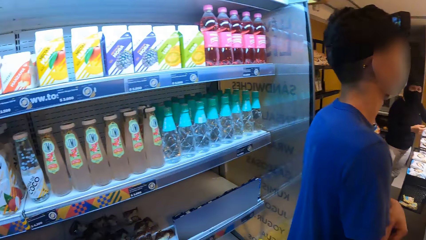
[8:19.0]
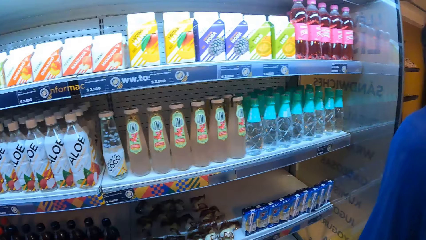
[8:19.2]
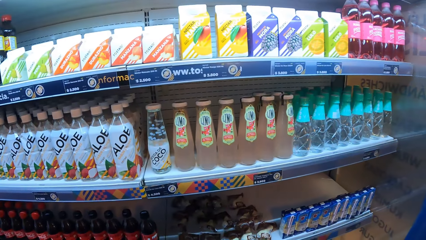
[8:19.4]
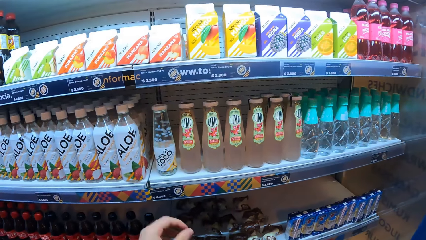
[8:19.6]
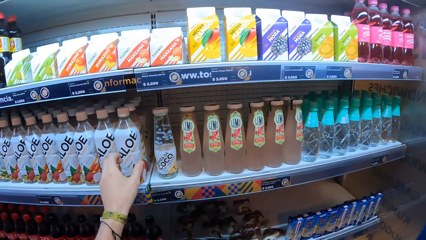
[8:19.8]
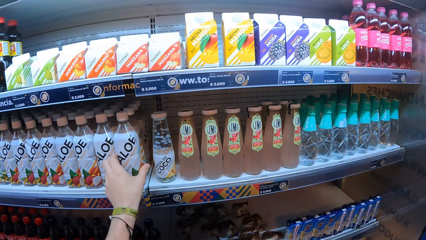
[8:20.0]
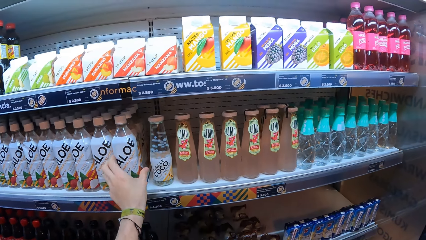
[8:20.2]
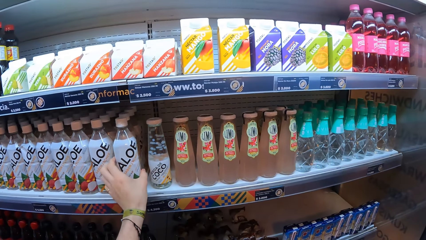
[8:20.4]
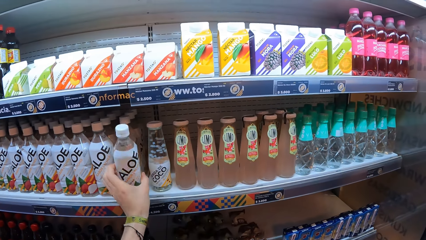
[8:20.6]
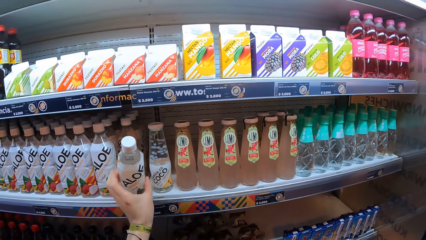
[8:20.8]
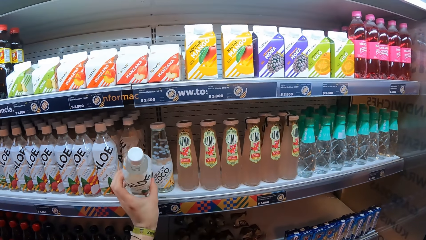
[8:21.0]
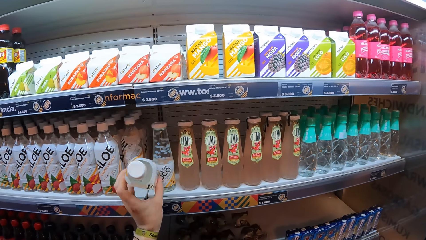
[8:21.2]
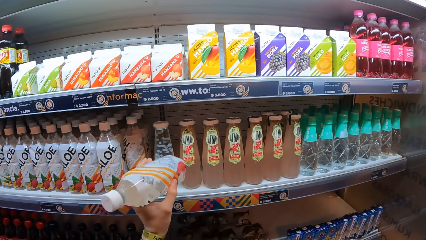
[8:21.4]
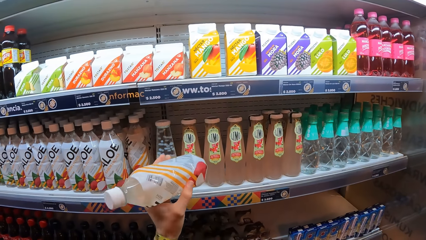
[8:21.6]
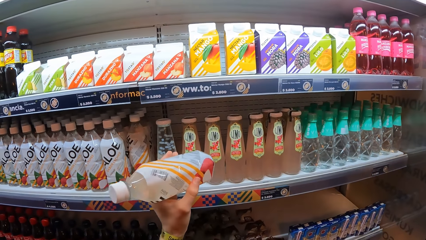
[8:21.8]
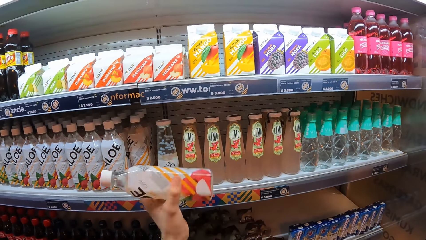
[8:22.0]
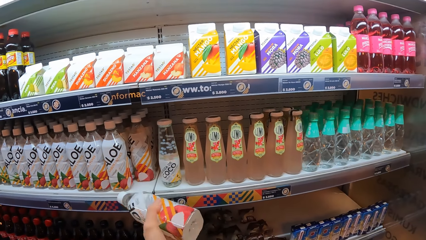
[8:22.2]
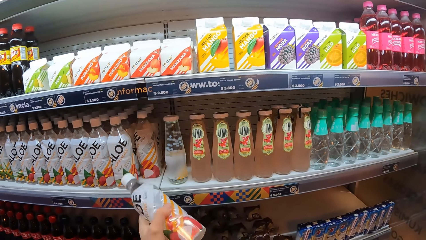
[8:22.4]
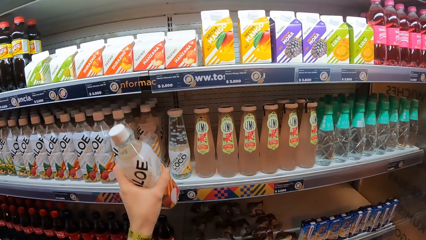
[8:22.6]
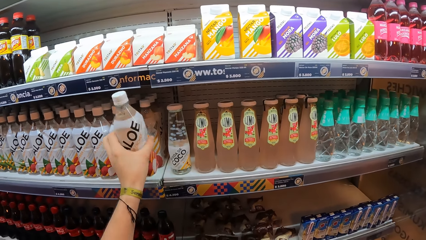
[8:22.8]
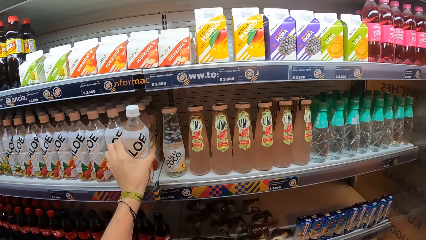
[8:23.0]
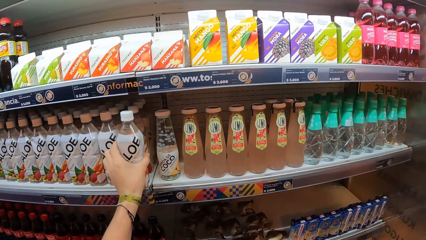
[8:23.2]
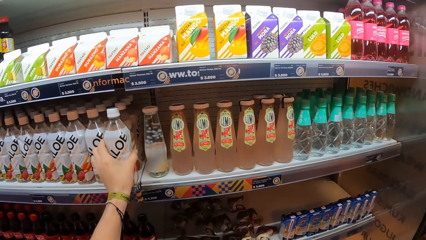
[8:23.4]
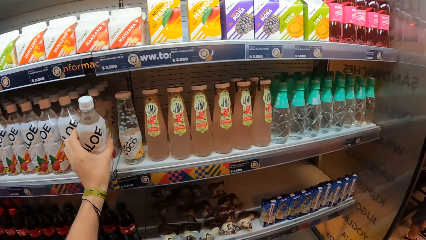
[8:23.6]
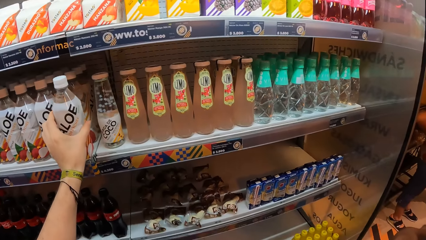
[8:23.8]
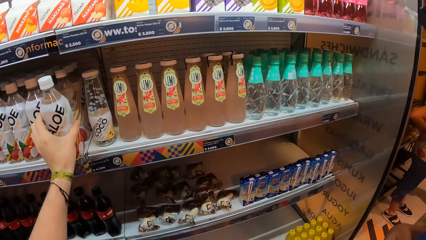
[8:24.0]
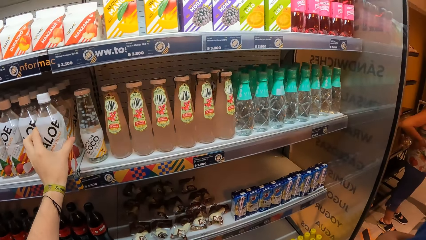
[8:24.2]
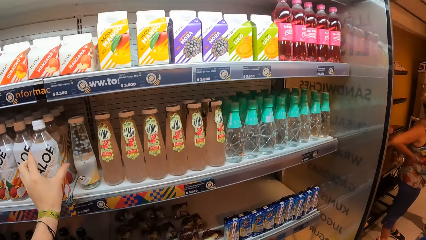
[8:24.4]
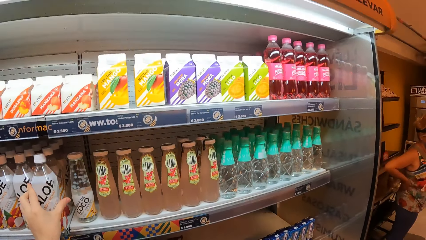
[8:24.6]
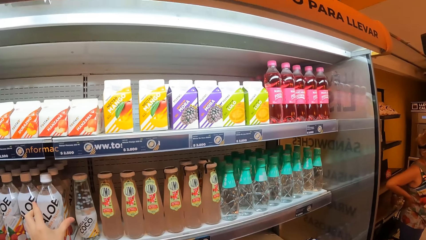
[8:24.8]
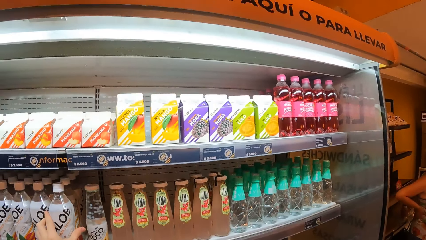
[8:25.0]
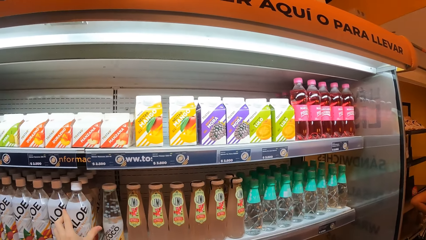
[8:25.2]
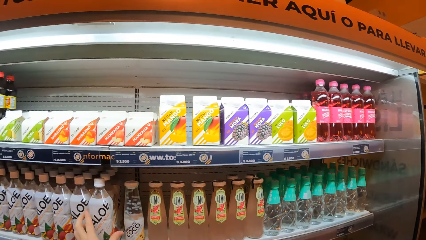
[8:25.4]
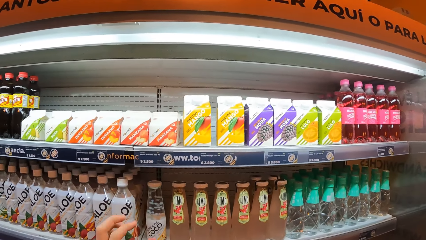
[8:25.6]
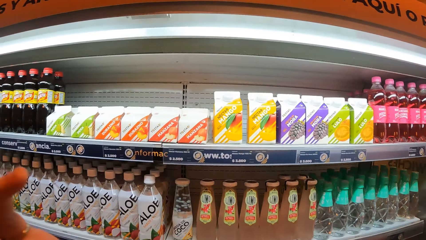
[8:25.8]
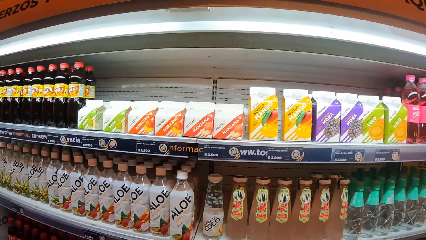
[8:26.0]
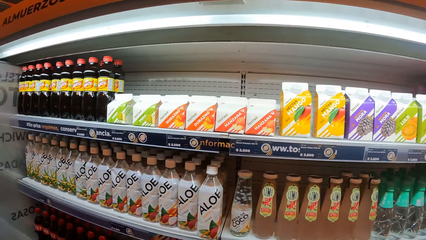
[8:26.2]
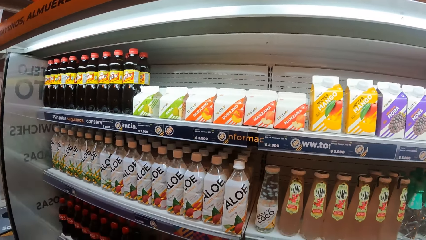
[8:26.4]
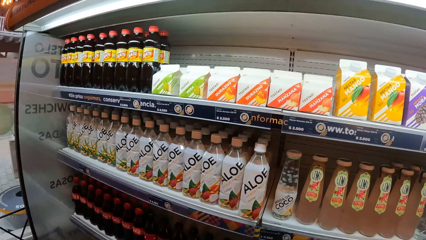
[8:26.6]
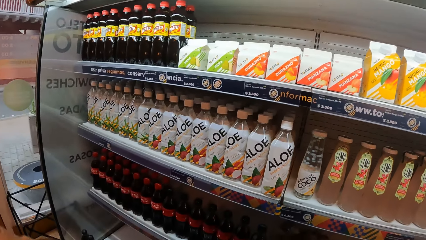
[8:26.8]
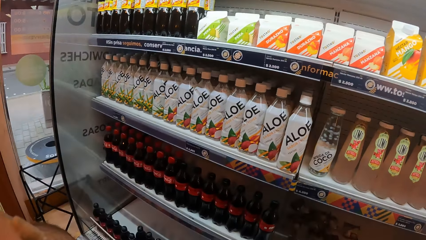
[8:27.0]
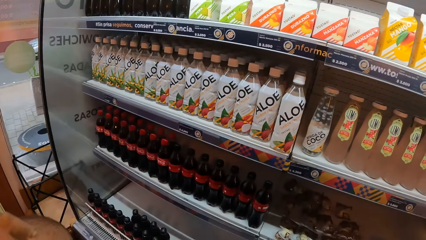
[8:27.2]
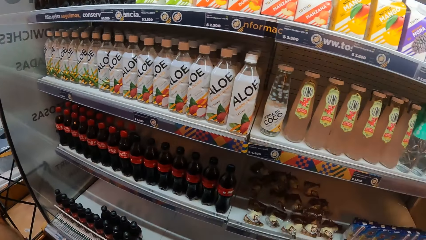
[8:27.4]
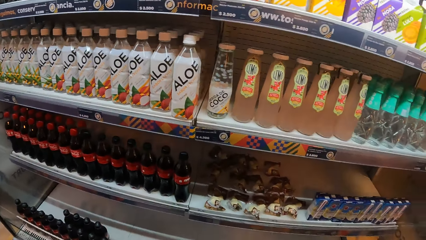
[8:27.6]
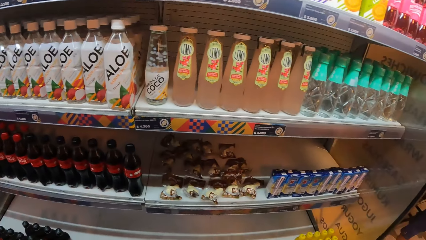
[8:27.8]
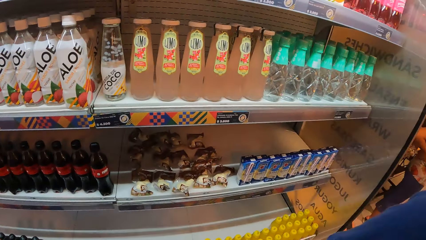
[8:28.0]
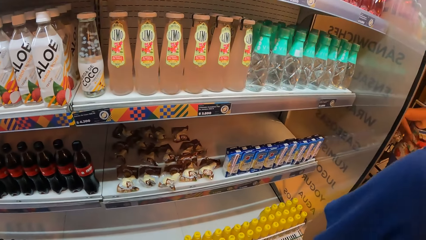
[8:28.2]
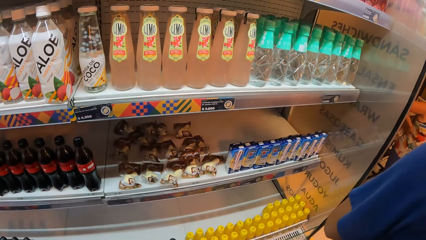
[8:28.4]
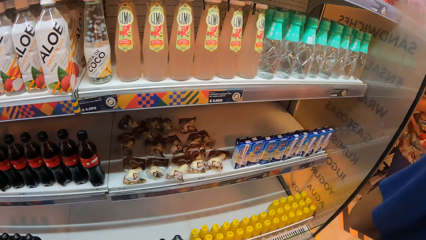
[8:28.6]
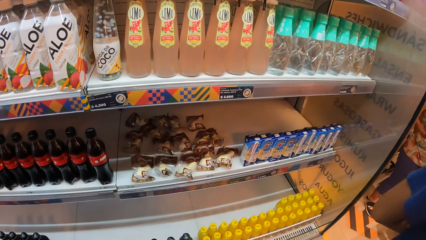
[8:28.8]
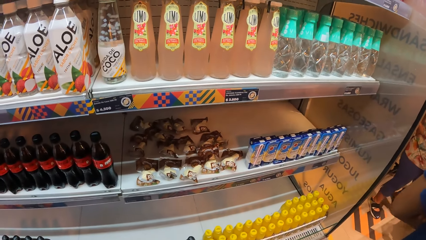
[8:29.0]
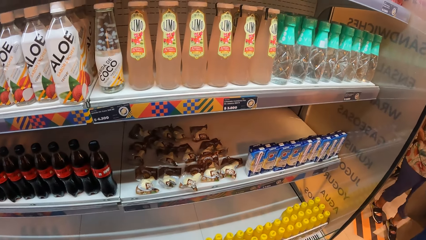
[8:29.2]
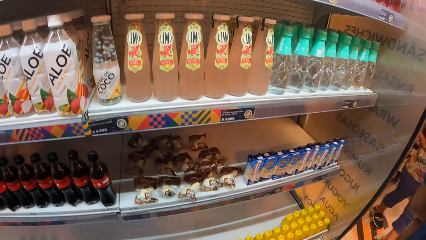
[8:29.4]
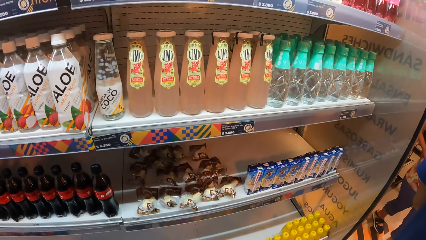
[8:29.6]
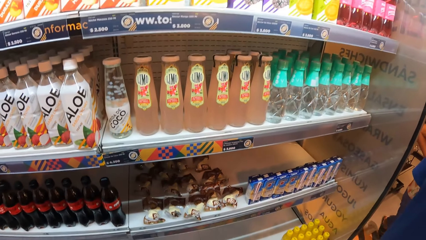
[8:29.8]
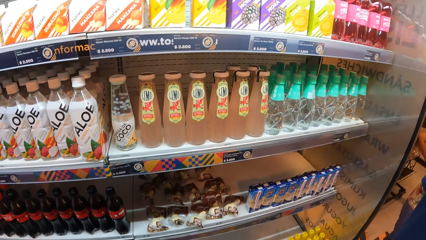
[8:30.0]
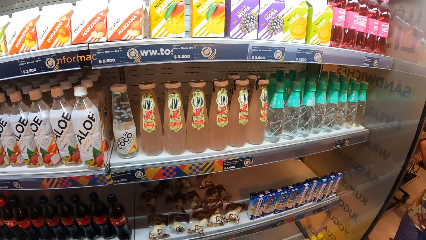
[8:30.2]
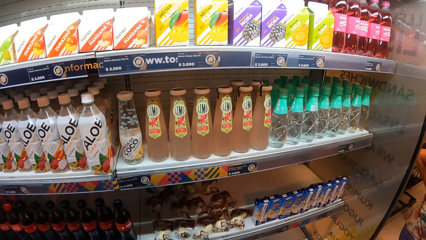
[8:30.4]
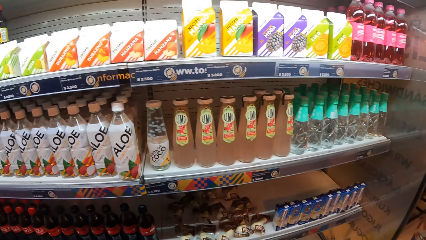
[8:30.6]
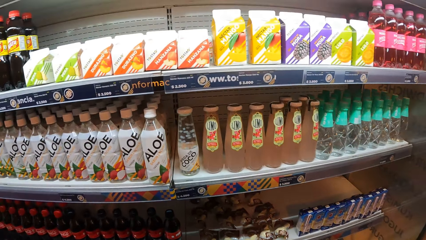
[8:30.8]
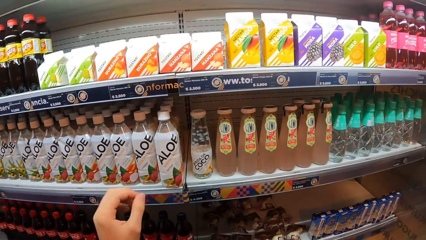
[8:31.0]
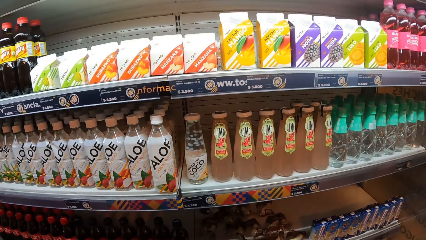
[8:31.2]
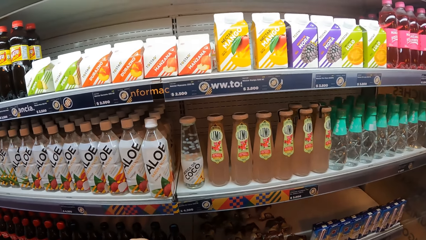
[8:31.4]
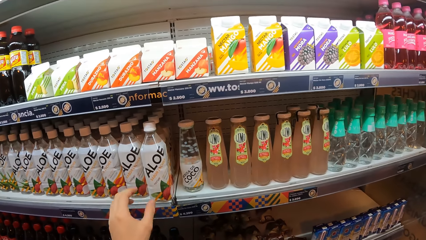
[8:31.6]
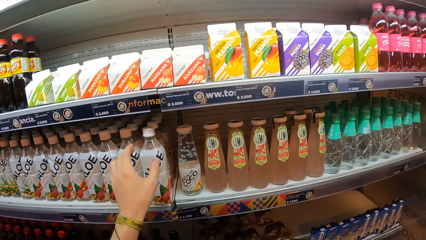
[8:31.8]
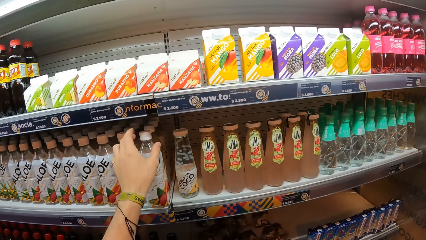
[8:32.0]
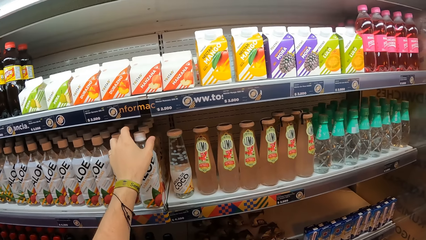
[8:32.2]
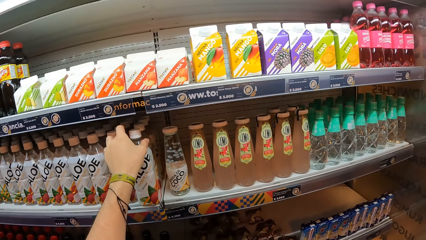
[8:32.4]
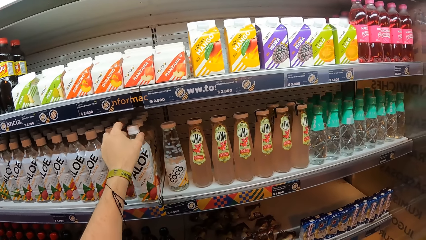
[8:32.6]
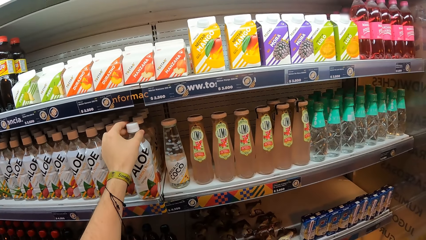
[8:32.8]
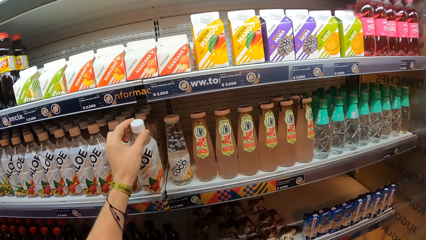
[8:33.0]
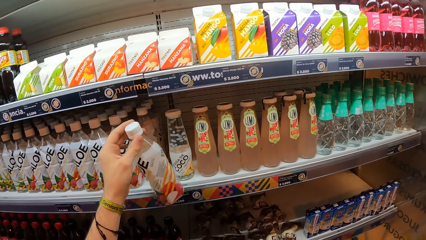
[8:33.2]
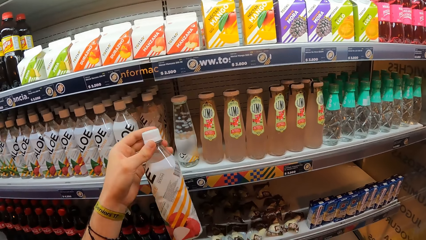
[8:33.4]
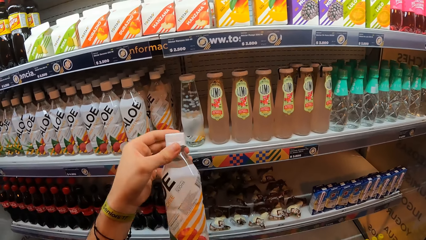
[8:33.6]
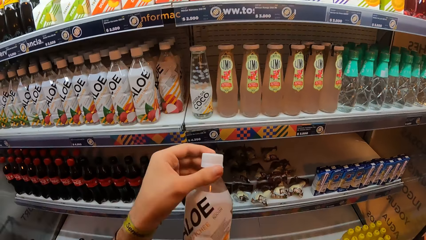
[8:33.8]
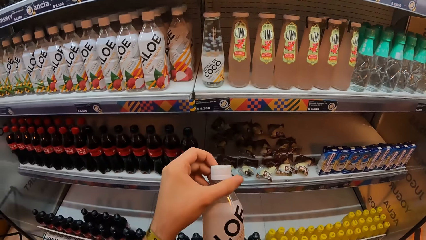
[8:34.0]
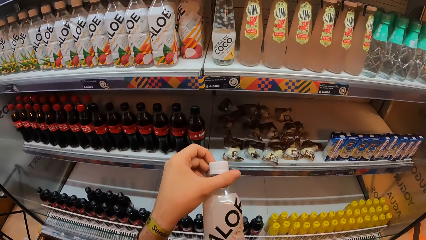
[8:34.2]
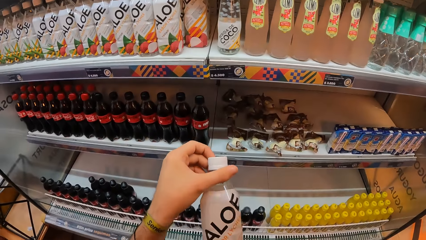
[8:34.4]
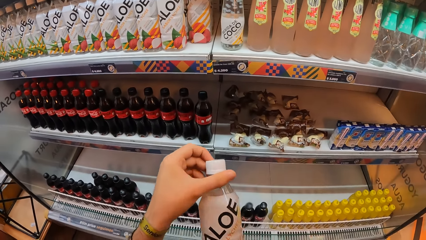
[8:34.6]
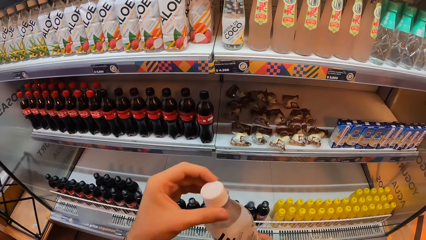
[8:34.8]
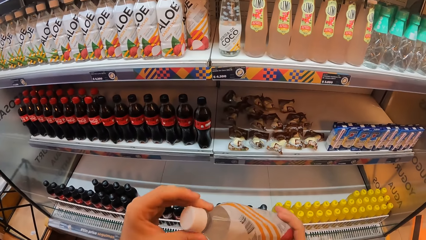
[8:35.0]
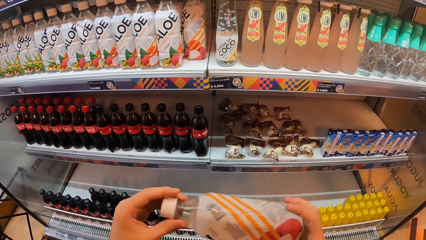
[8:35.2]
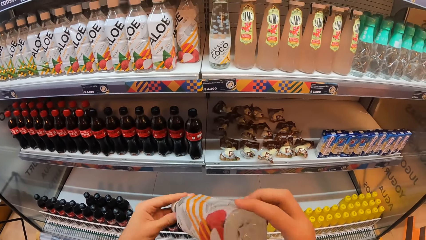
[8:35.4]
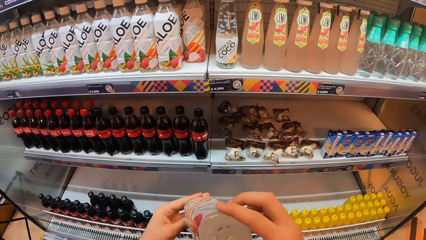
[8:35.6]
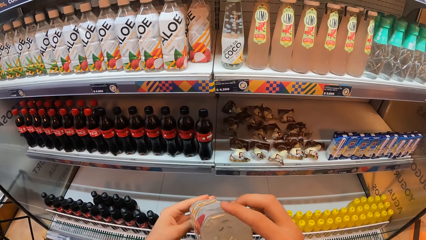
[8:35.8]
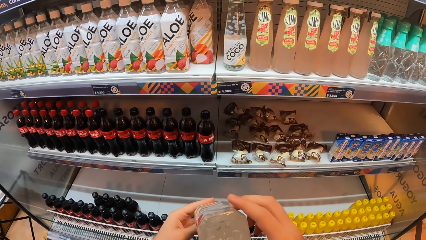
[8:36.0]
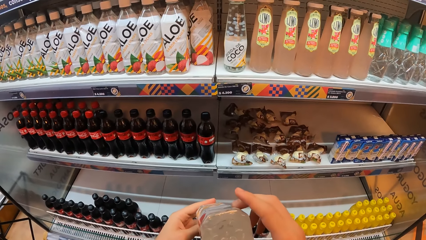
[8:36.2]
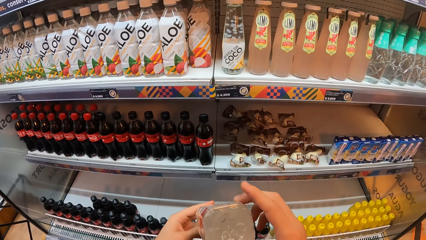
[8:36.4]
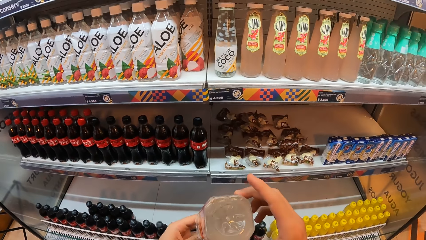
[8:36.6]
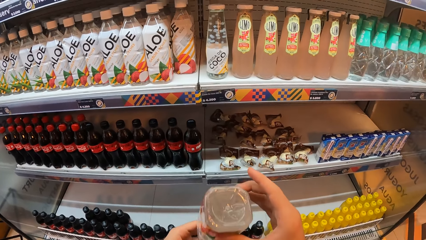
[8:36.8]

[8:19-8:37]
The camera wearer picks up a bottle from the shelf. They put down the bottle. They look around. They walk in a room. They pick up the bottle. They stare at the bottle.
